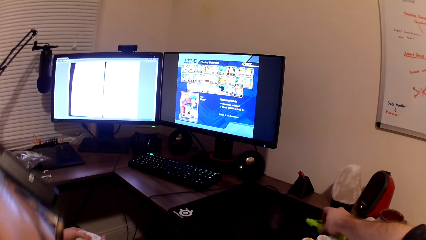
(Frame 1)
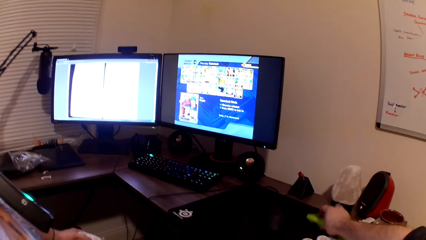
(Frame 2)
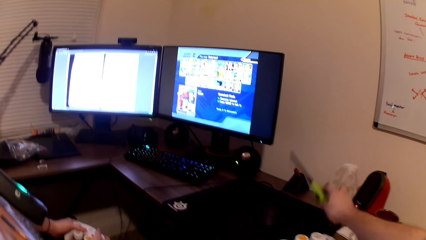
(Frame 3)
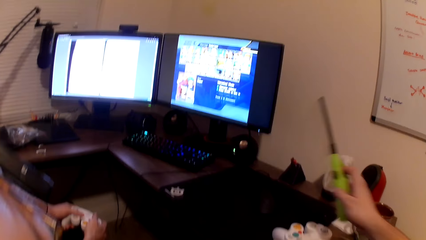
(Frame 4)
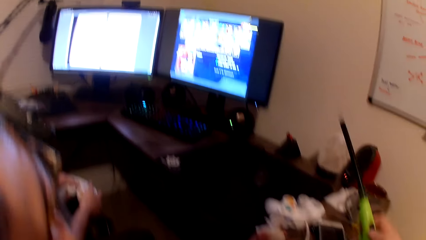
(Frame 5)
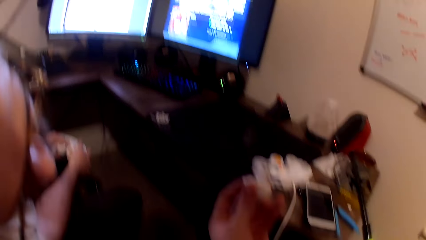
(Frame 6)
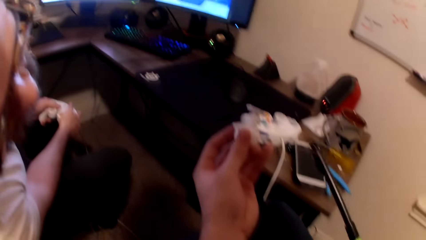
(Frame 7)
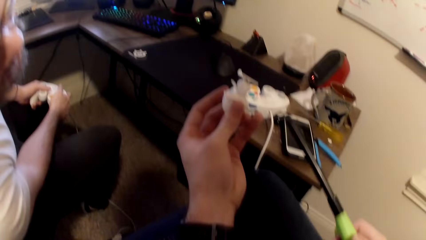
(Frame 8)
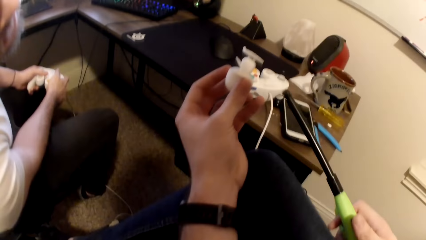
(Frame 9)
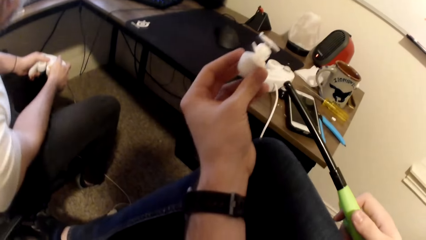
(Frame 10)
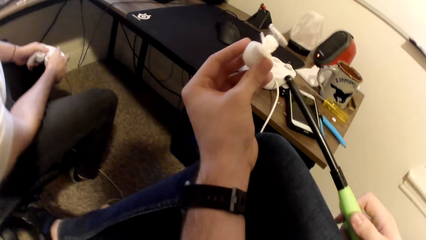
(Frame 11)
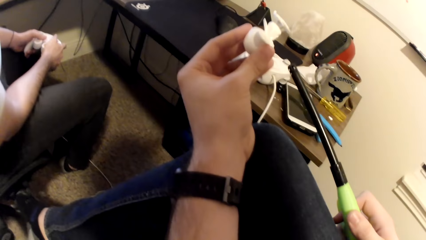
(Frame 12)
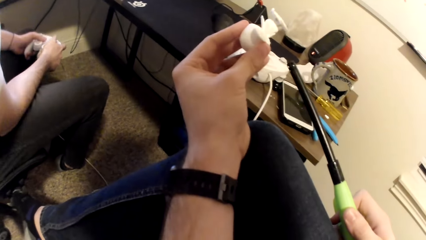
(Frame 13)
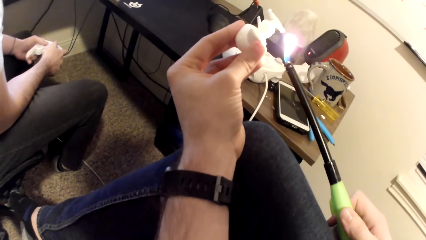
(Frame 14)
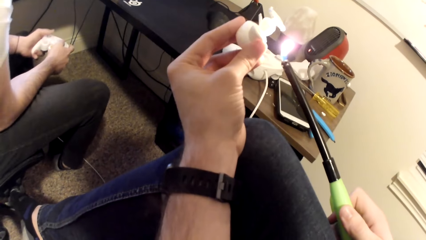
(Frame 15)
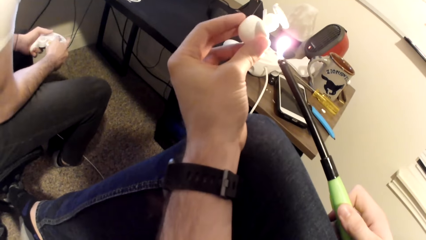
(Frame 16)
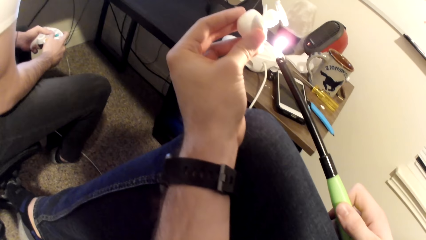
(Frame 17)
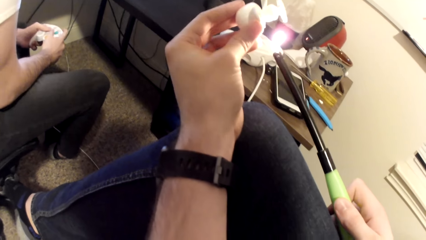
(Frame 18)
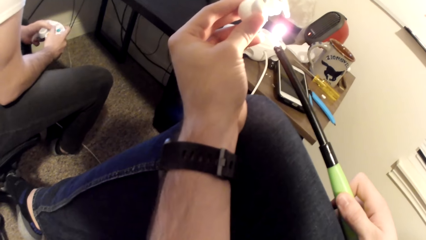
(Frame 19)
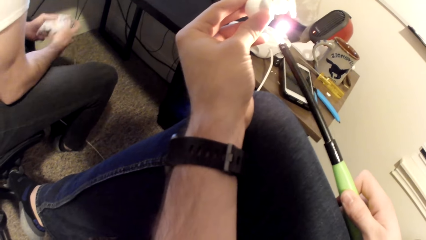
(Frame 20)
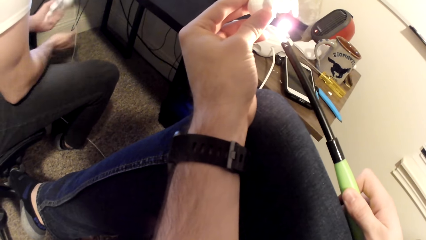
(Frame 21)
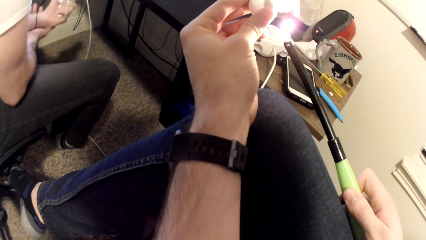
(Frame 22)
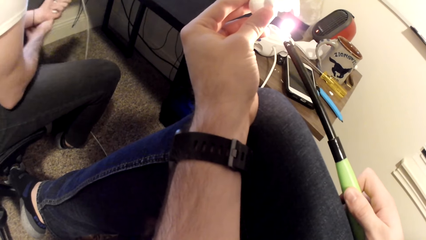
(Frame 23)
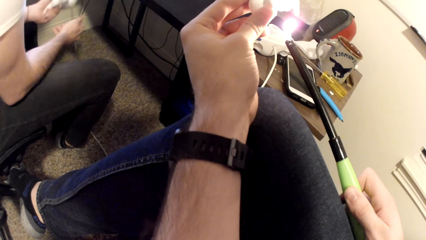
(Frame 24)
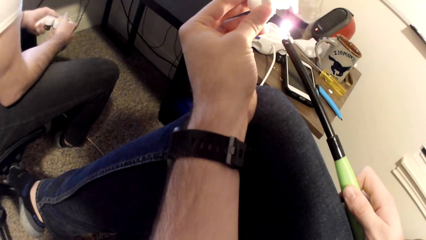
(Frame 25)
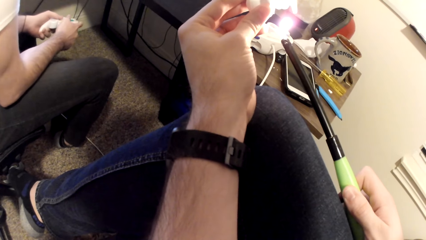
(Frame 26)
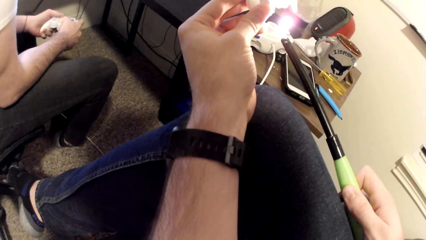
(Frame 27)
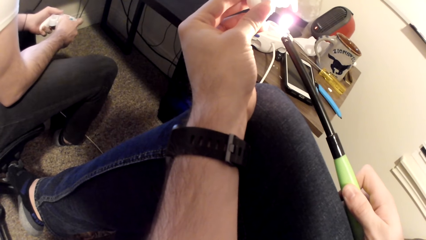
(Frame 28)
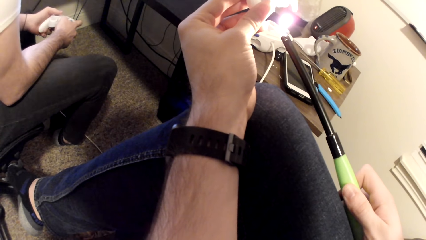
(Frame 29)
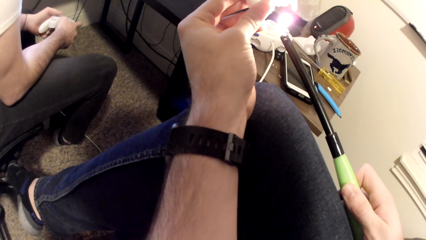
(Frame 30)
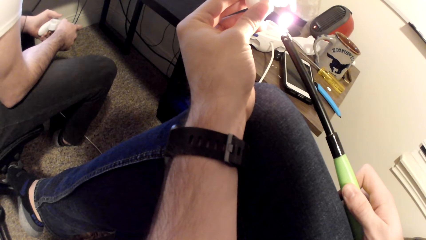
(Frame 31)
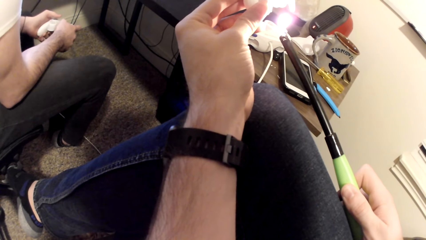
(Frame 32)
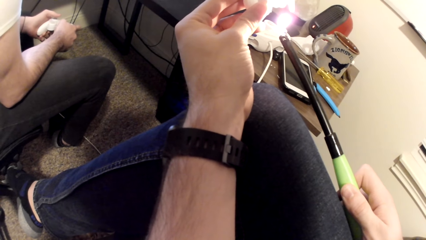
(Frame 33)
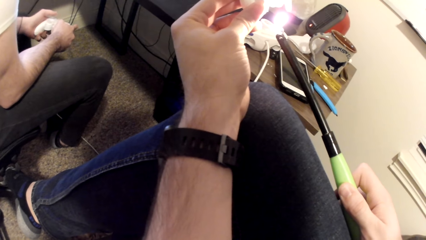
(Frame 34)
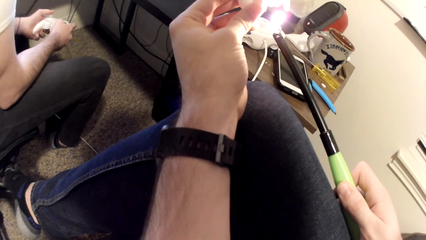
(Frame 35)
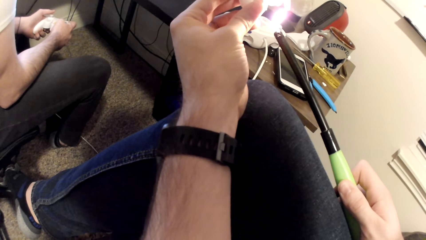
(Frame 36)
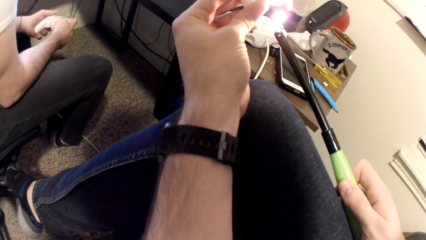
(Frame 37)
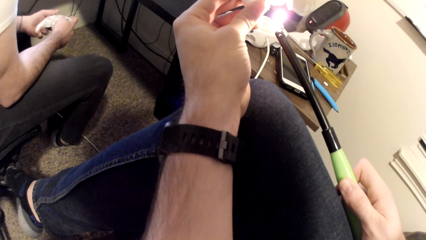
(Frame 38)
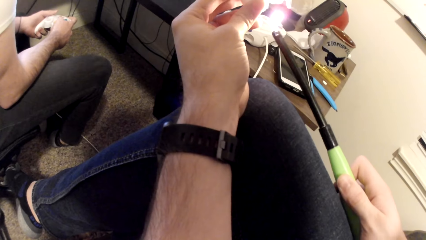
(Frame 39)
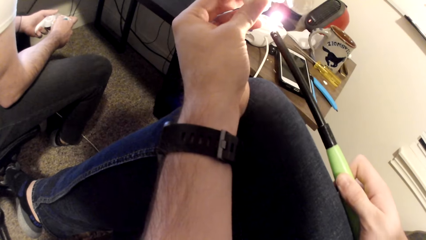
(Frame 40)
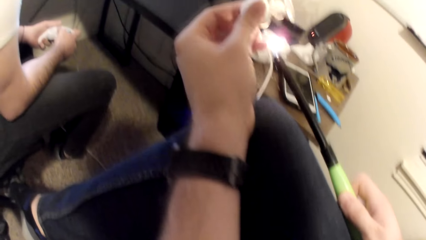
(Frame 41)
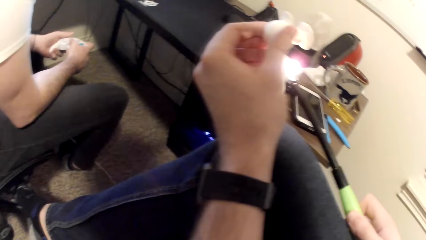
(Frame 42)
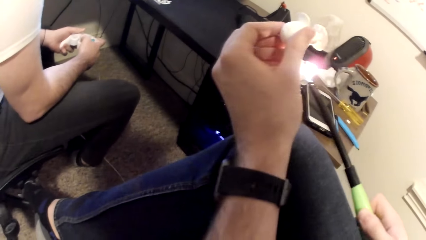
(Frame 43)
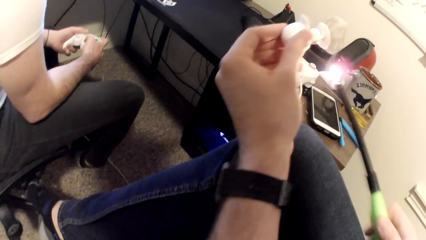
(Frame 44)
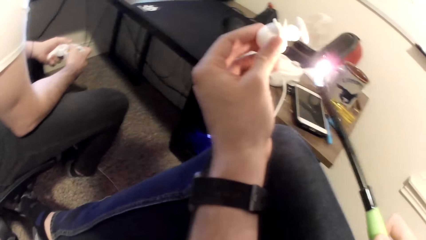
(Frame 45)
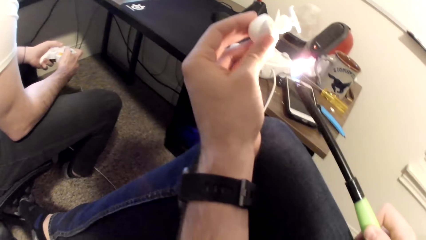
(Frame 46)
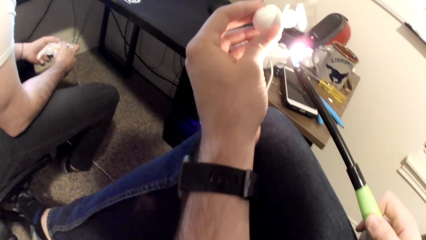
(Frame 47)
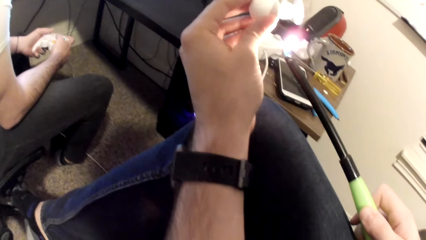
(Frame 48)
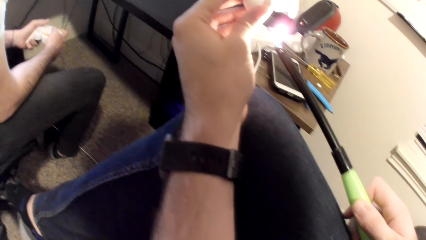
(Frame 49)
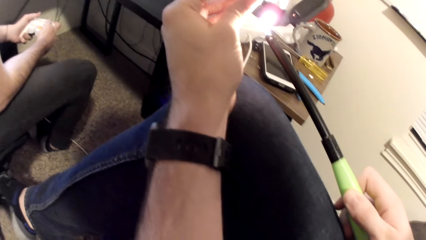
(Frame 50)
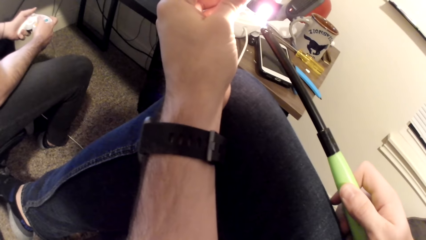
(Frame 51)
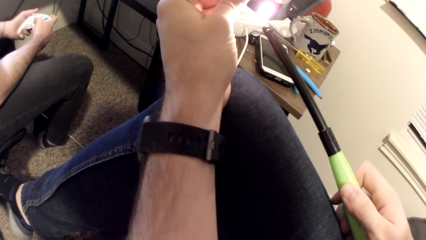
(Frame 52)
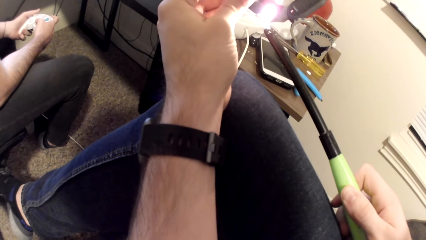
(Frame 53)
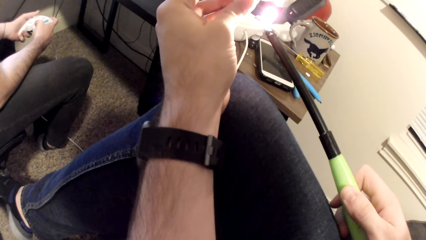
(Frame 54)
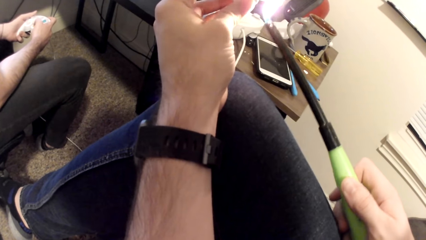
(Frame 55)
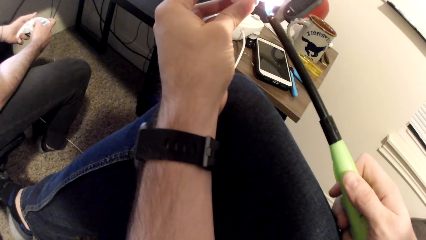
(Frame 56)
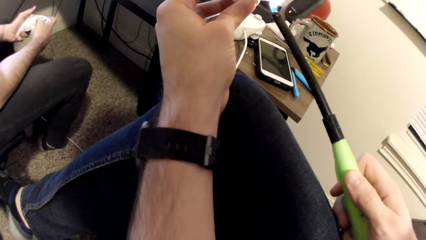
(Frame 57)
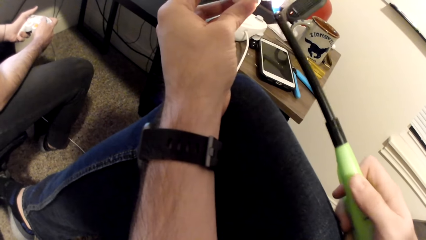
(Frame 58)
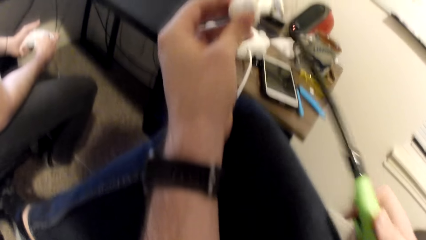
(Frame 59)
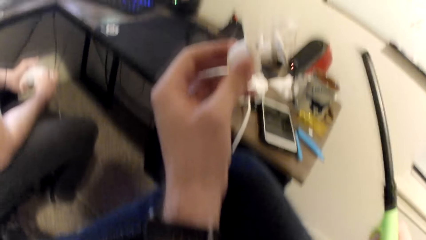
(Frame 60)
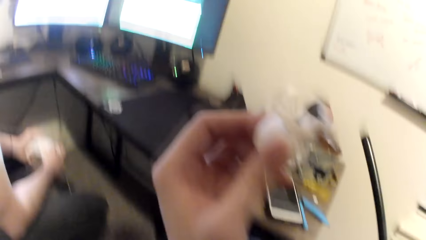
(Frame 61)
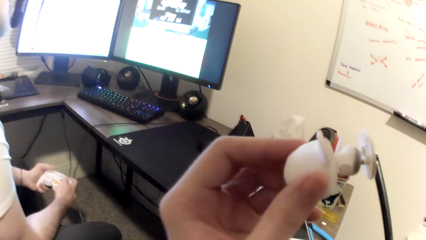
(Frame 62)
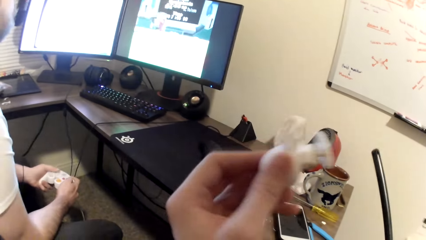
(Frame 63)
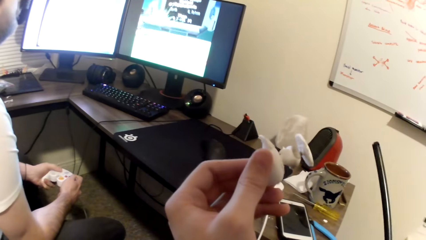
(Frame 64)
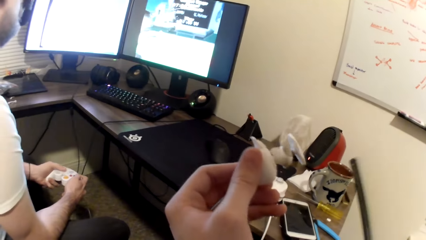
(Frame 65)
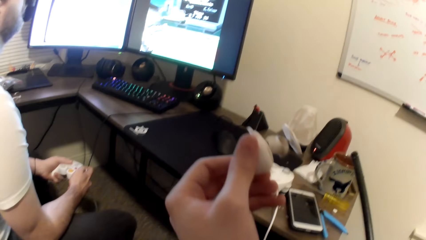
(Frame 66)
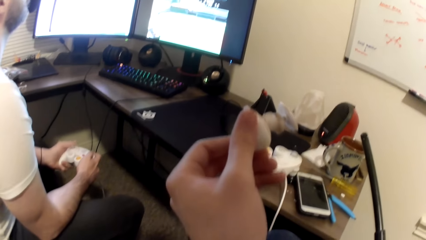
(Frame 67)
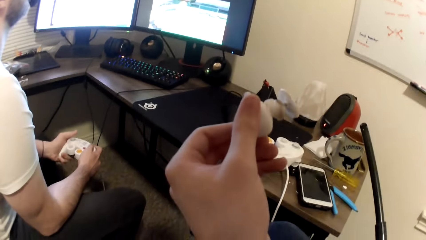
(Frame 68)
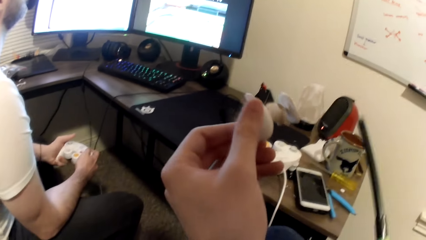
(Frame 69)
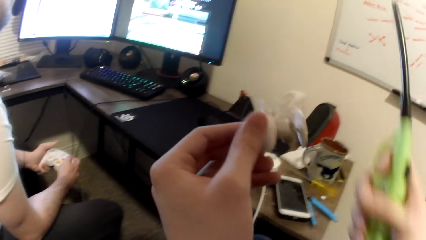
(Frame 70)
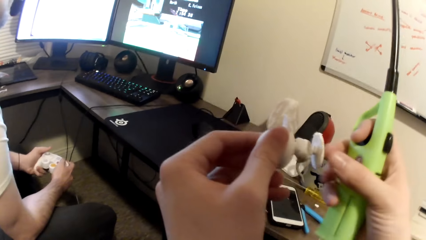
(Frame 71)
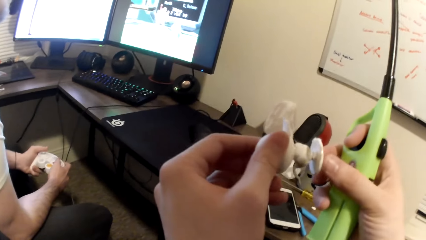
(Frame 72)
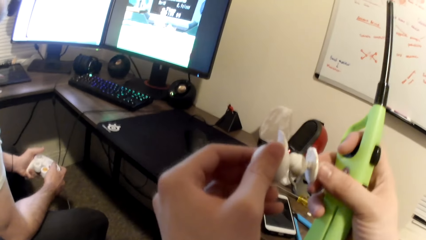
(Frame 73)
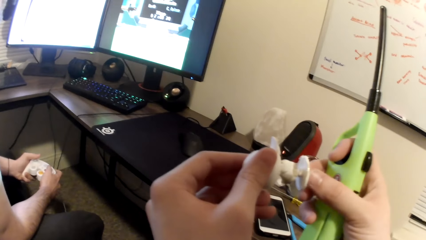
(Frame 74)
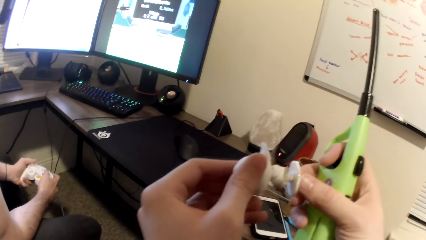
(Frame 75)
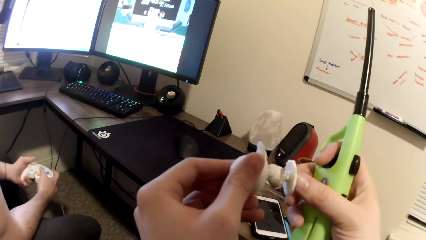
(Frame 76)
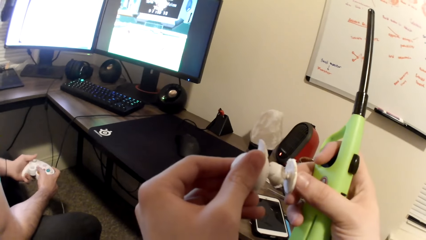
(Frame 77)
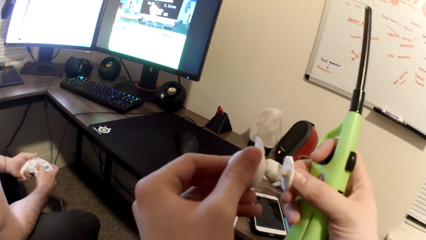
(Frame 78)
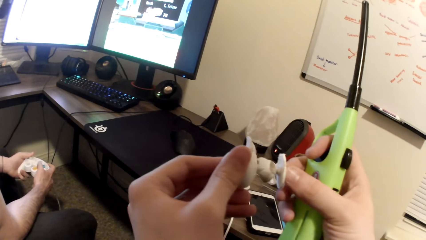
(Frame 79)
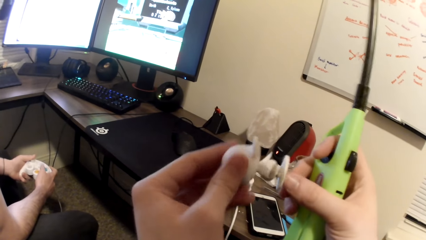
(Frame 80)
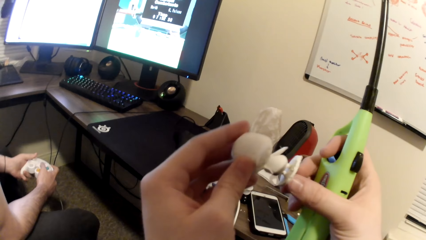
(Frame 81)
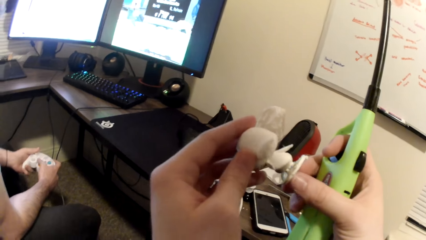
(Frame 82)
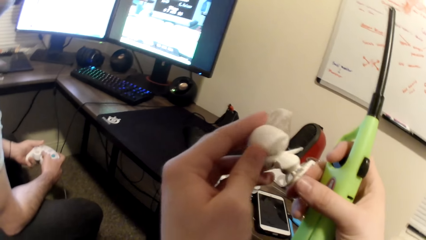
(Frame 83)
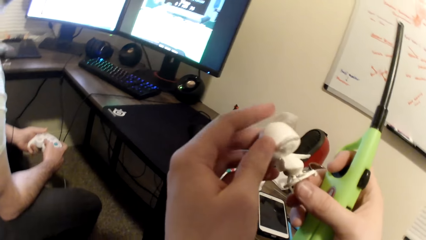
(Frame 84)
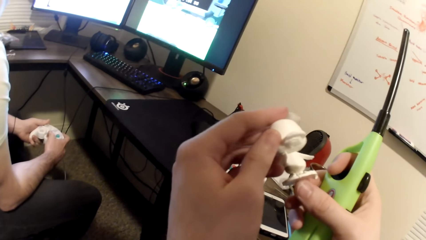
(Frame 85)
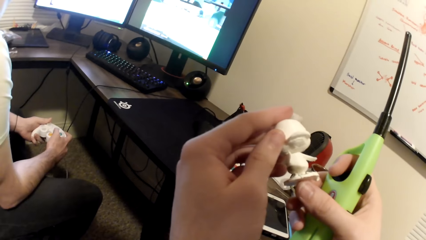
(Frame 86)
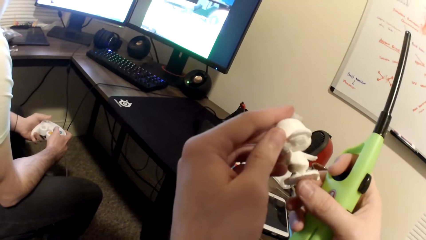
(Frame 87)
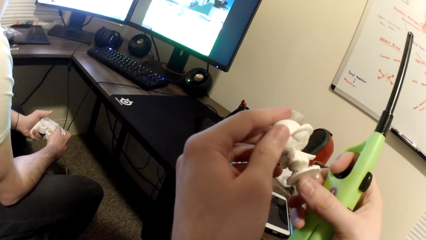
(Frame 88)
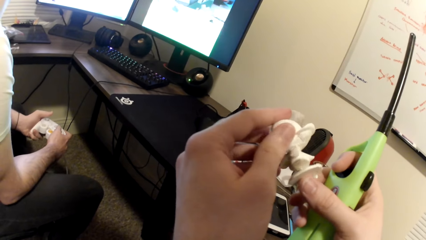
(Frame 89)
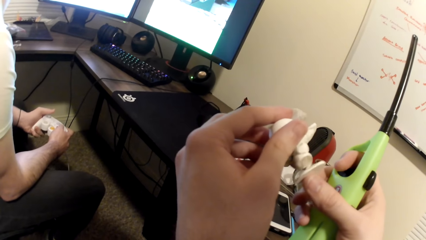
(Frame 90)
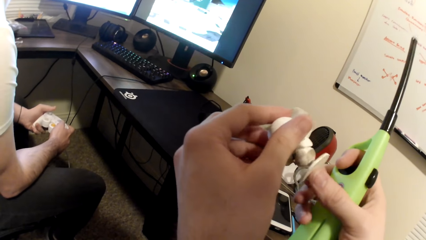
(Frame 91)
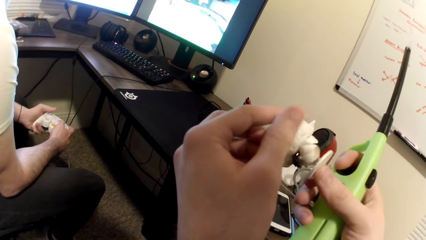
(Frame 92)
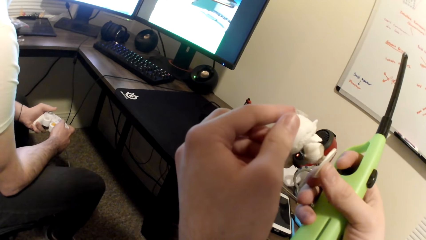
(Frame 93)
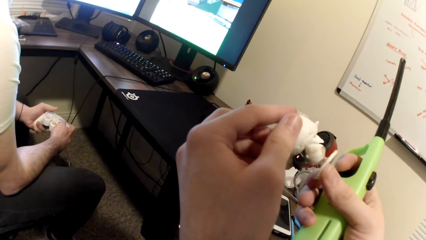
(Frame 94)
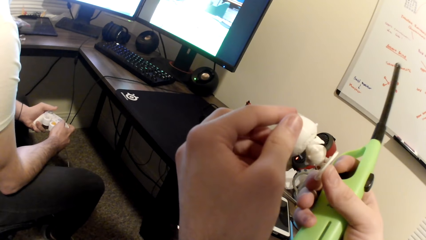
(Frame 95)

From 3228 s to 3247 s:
The camera wearer picks up the lighter from the table with his right hand. He lights up the lighter. He torches the Styrofoam or art toy with the lighter. He holds the art toy.
